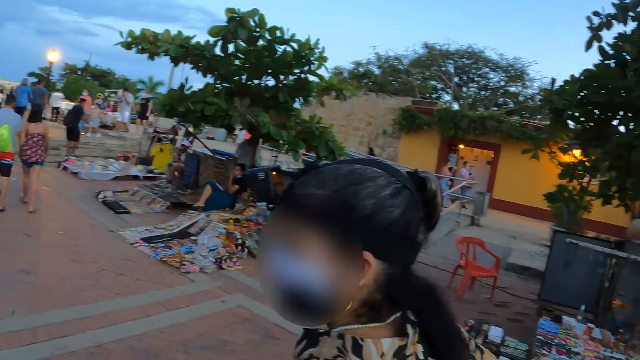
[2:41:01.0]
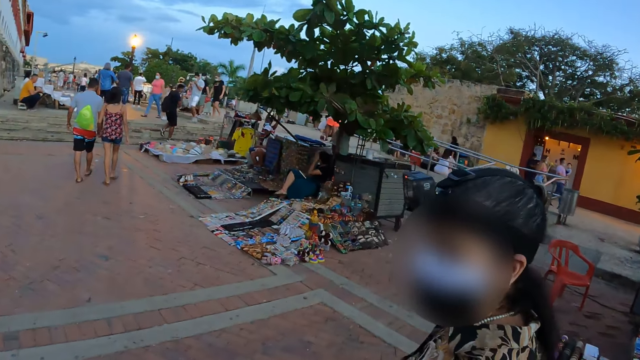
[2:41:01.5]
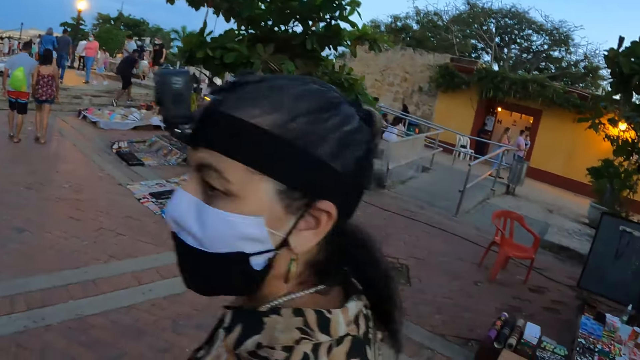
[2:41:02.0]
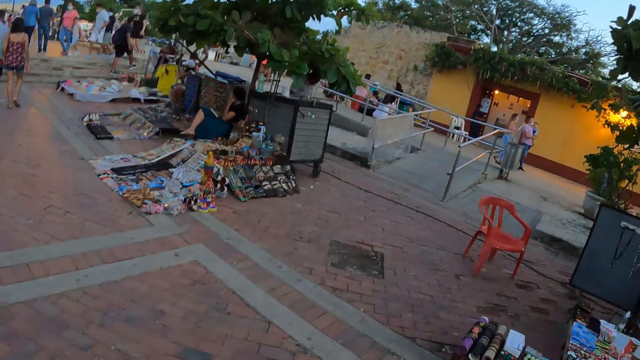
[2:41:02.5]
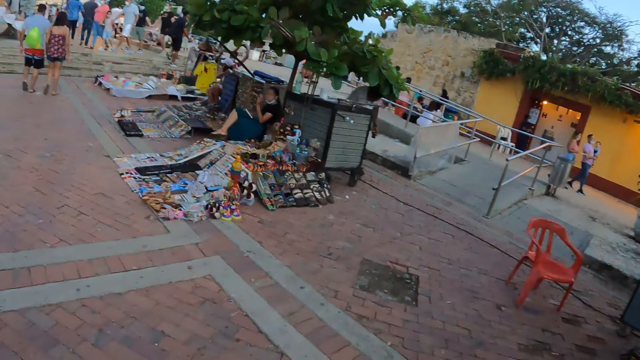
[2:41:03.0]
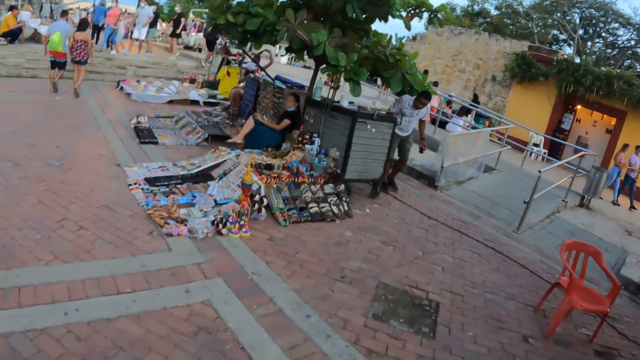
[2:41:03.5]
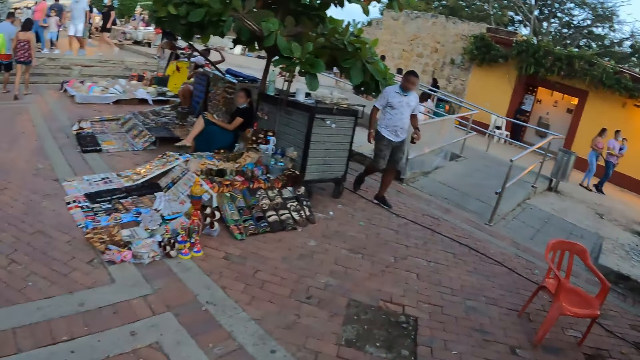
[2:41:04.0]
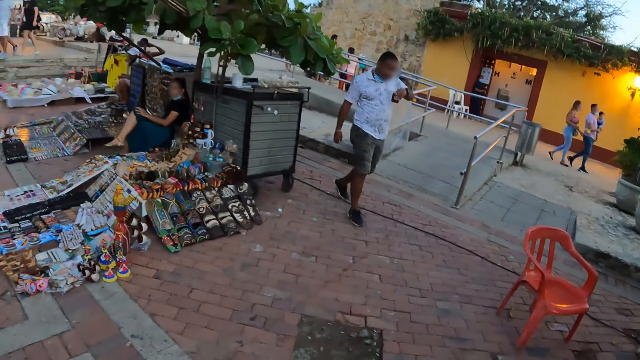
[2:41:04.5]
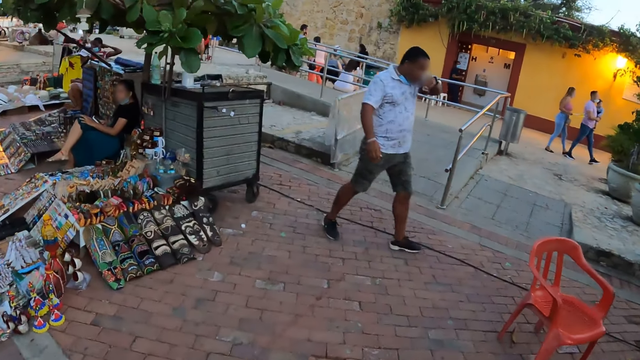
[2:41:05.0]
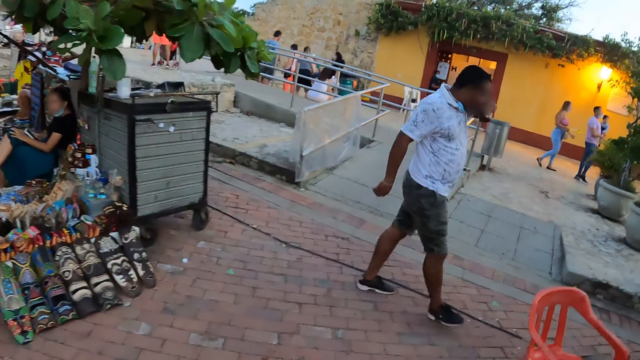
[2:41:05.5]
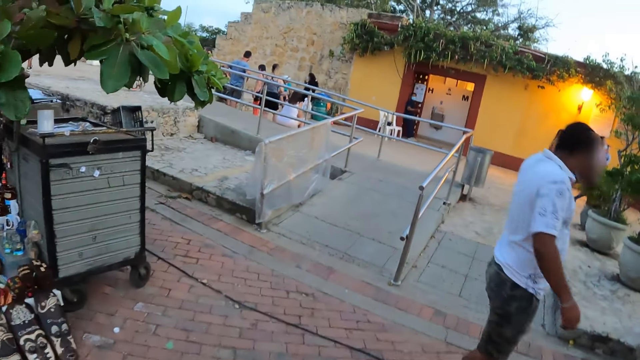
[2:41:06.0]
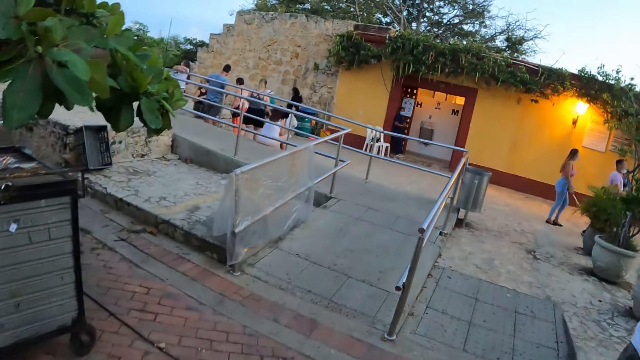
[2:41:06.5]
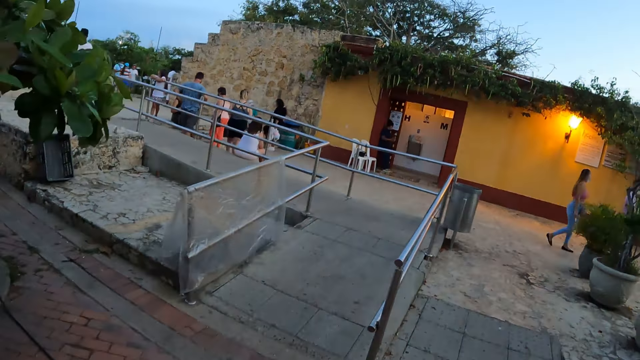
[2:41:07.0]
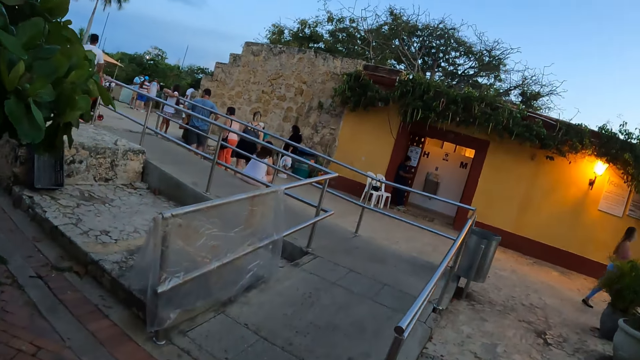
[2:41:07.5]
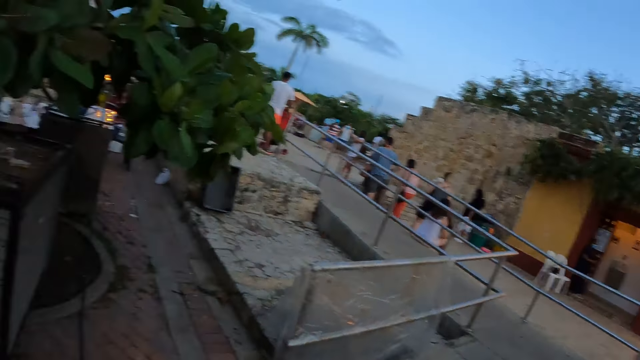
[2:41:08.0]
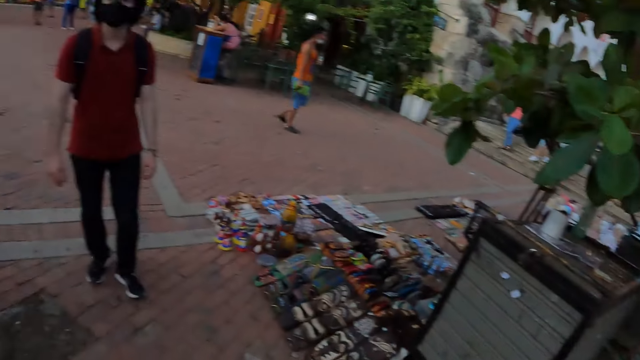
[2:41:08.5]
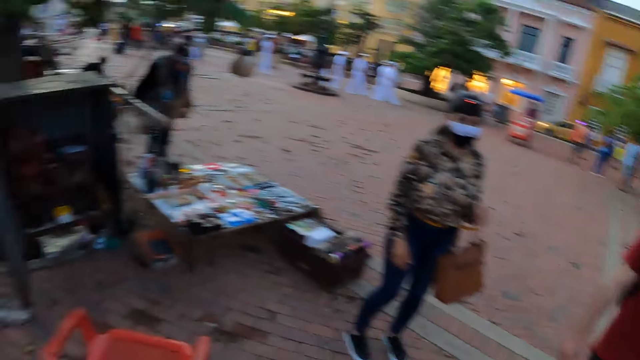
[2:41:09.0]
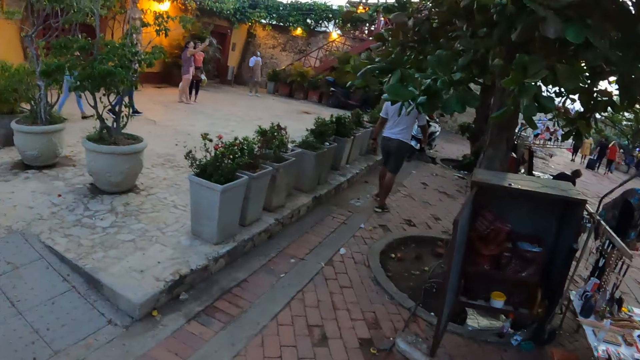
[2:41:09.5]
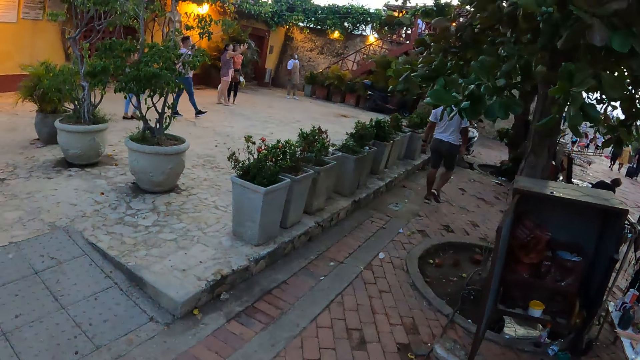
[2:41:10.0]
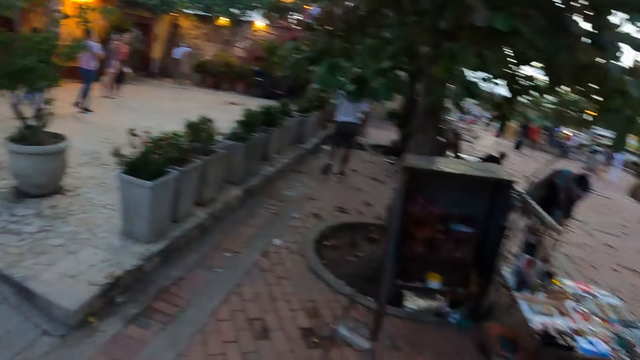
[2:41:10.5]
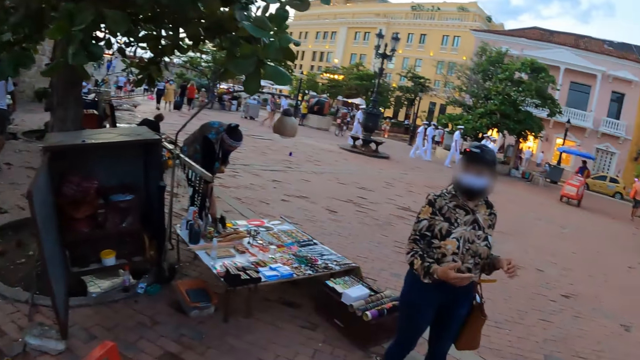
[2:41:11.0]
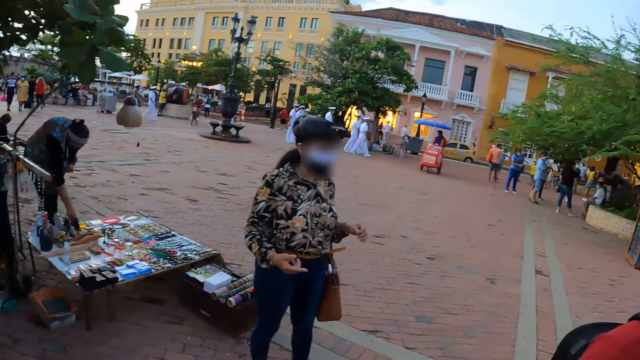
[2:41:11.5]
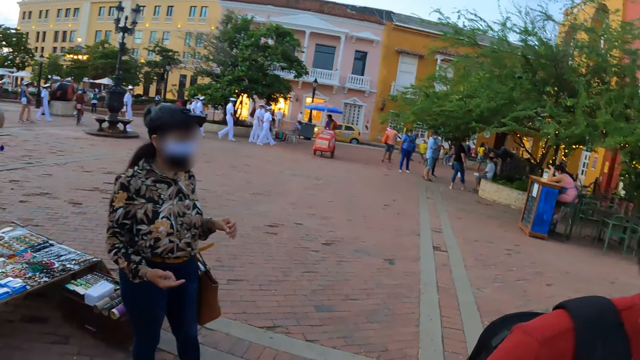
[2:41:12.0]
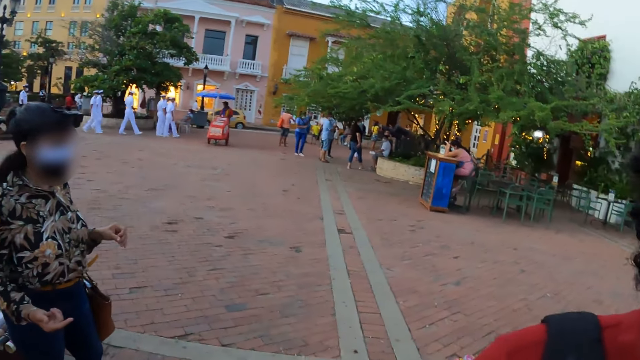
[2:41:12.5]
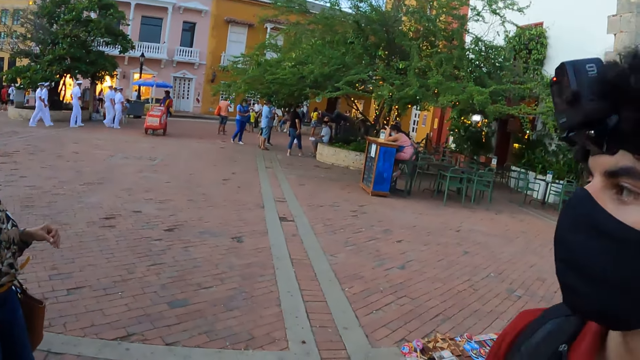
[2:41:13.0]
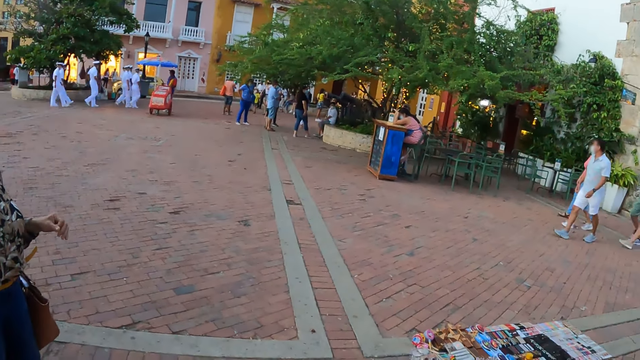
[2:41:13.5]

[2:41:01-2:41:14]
The camera wearer walks around. They look around. A lady points a finger.

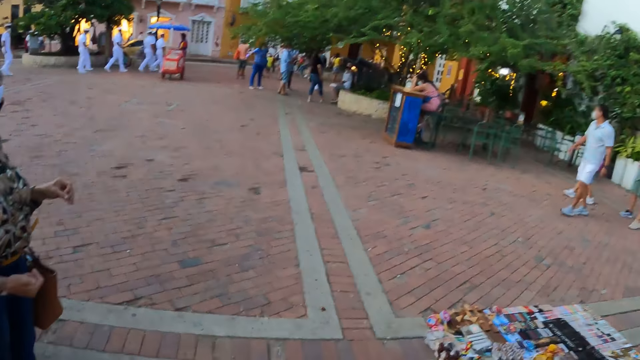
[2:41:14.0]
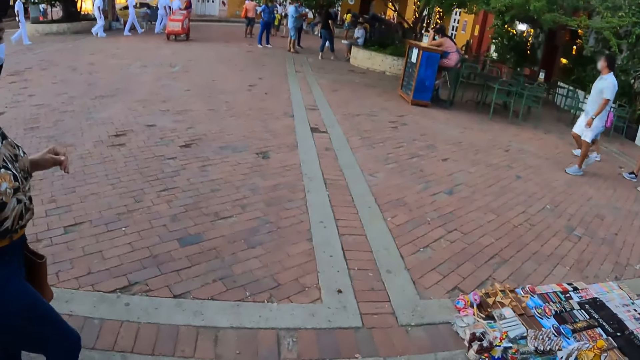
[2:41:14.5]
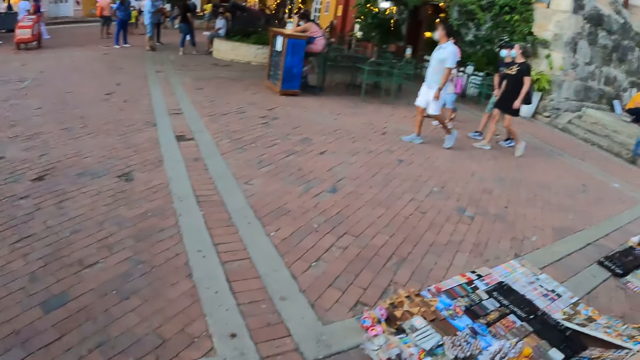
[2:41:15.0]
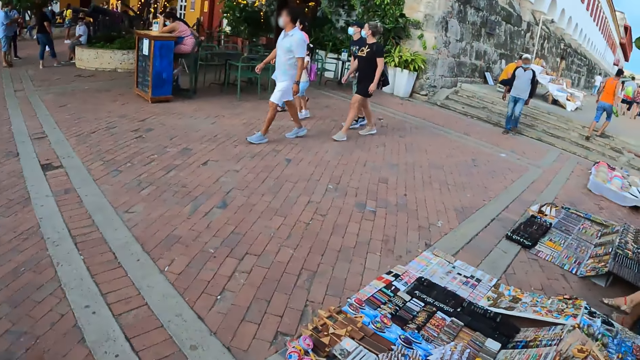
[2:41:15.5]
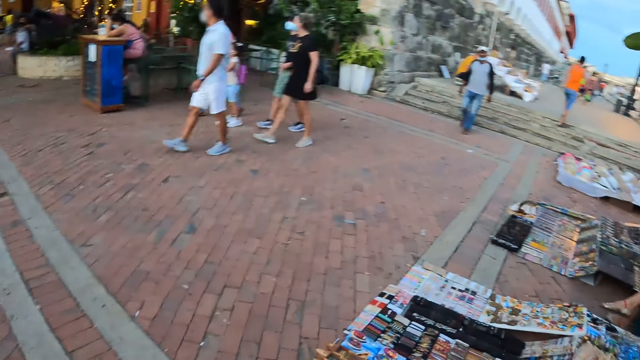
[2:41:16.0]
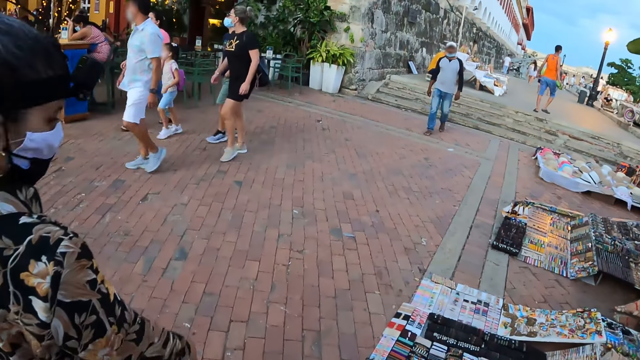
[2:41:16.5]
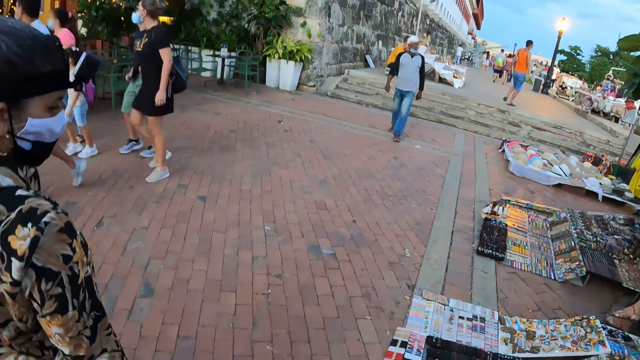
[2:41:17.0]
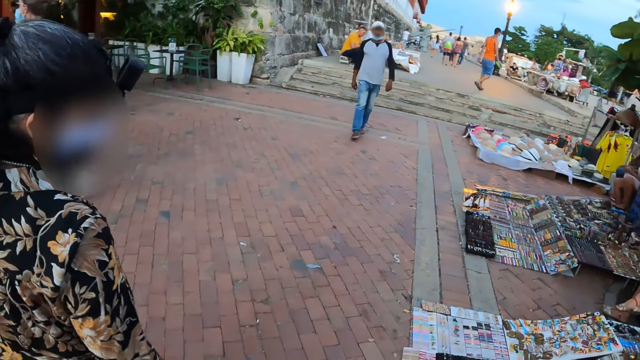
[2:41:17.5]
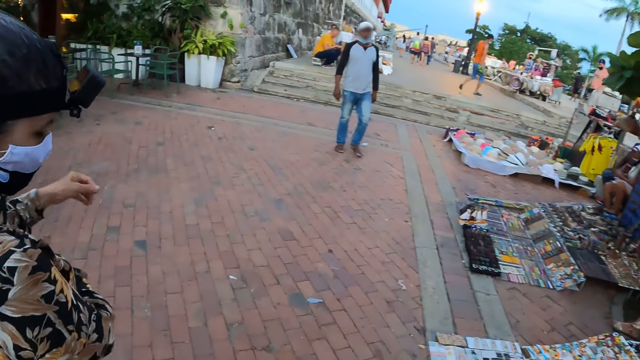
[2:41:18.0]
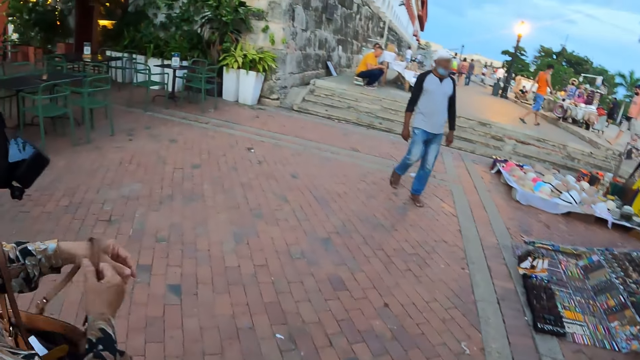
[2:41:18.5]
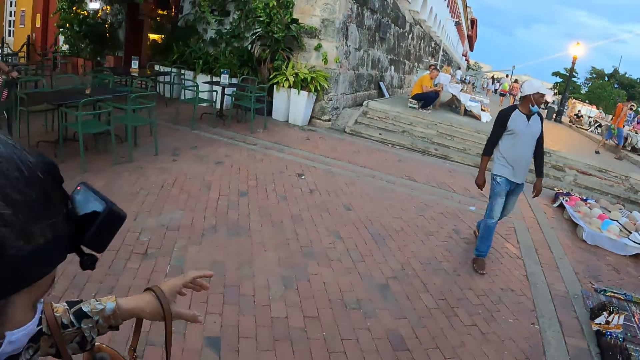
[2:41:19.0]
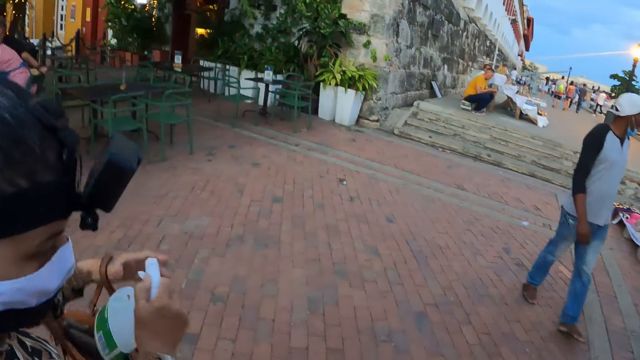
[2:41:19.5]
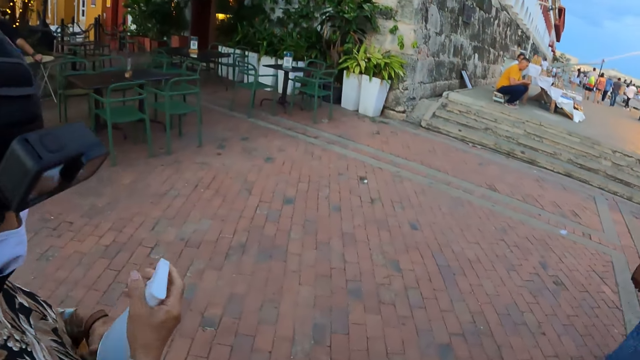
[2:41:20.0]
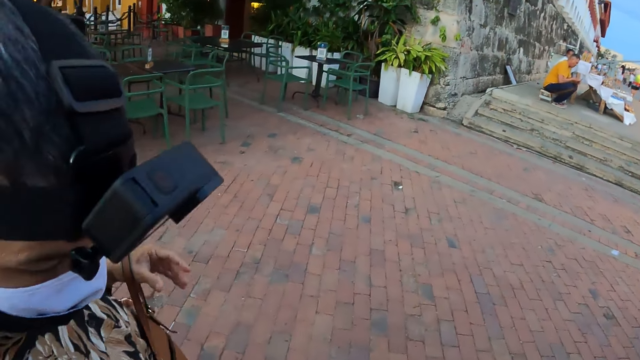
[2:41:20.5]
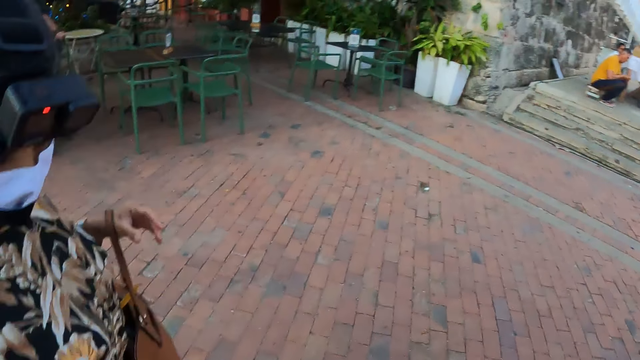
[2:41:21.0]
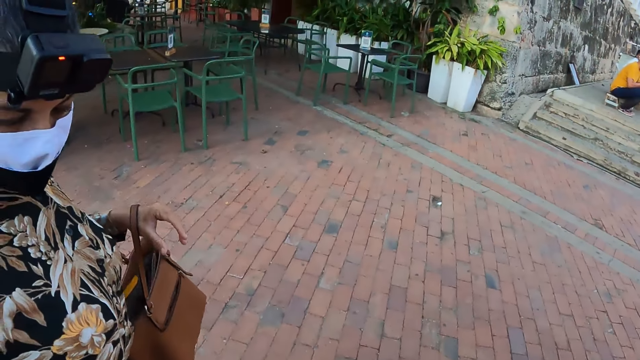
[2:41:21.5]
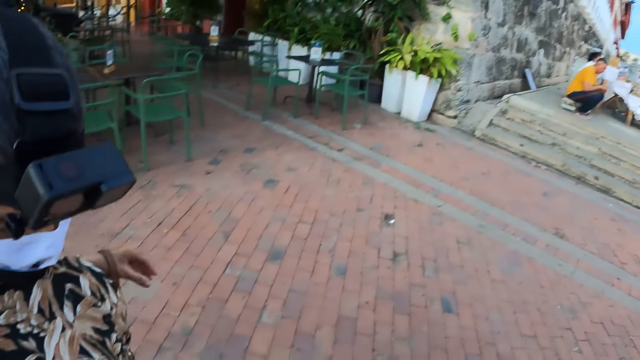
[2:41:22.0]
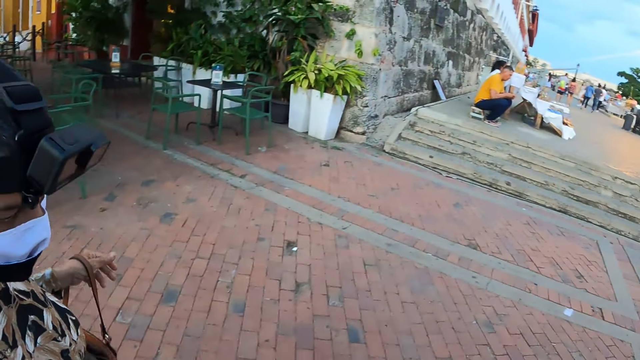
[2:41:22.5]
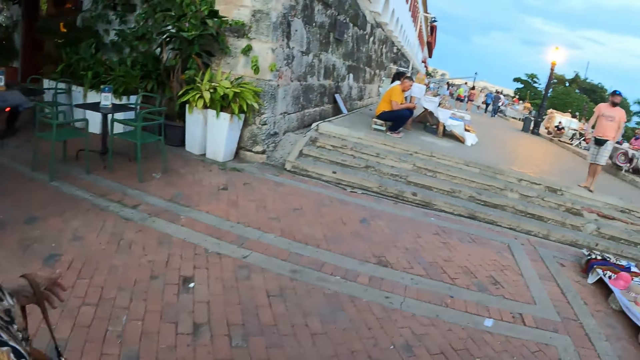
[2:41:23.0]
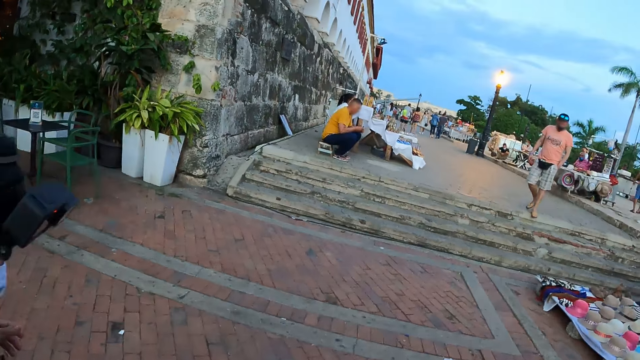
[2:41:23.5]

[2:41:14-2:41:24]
The camera wearer walks around. A lady adjusts the bag and holds a spray. The camera wearer walks.
